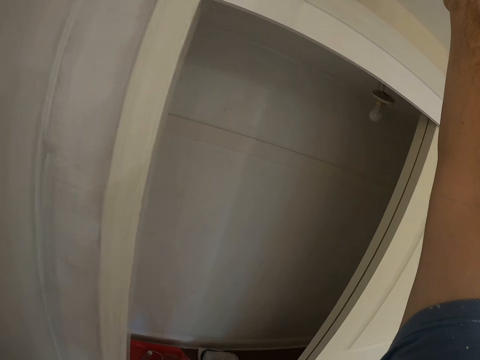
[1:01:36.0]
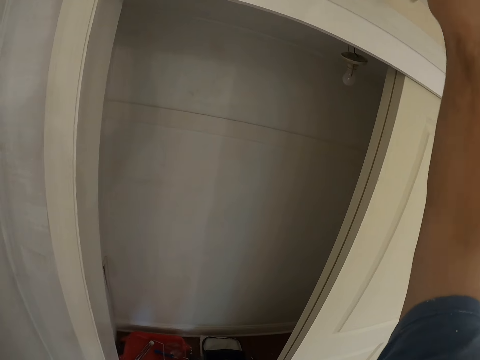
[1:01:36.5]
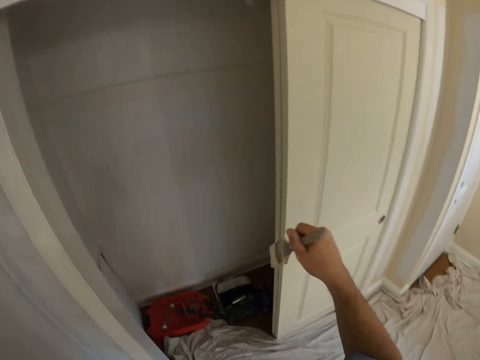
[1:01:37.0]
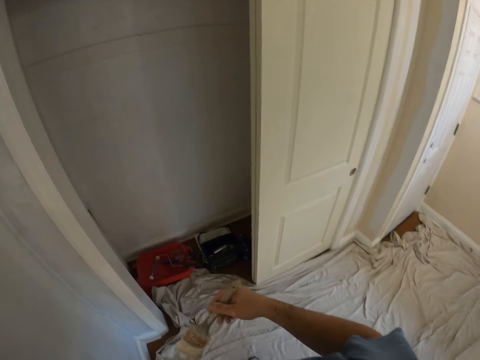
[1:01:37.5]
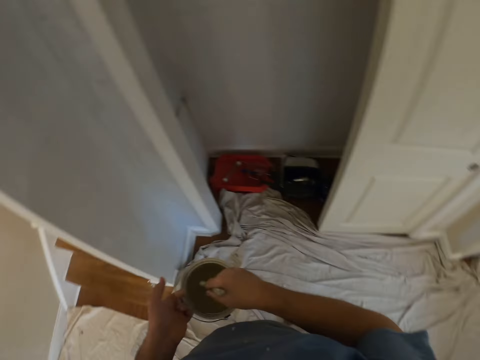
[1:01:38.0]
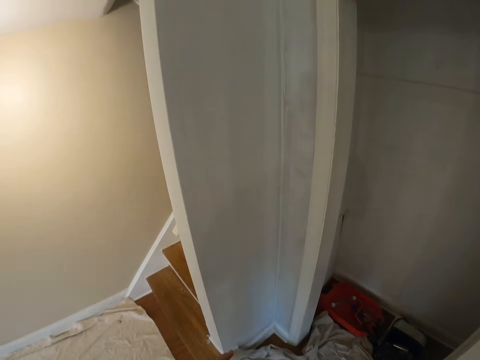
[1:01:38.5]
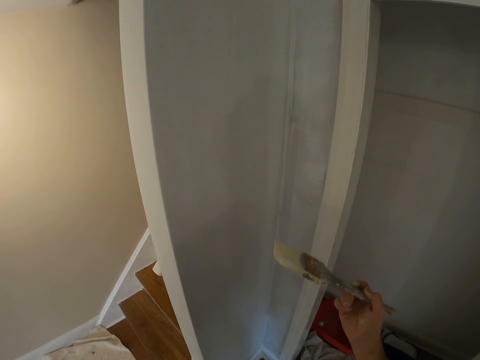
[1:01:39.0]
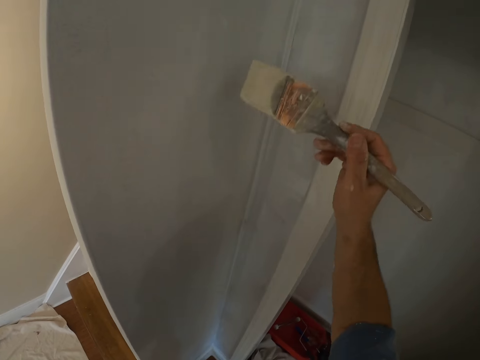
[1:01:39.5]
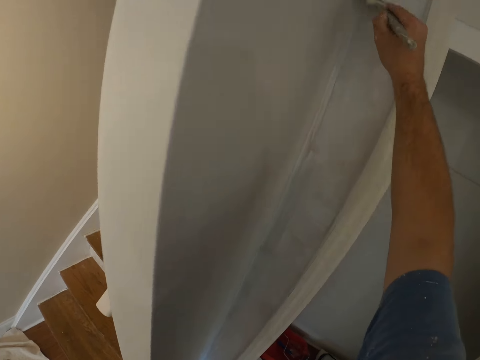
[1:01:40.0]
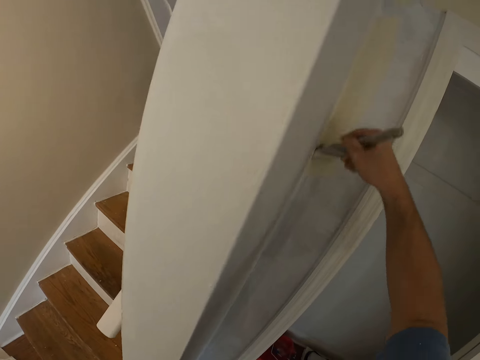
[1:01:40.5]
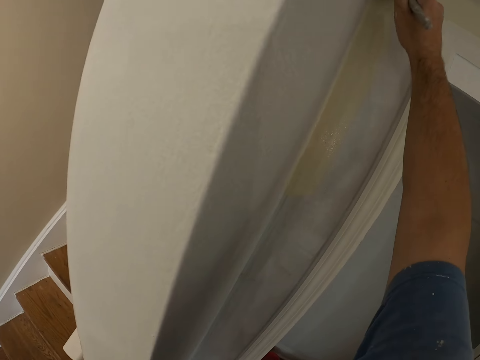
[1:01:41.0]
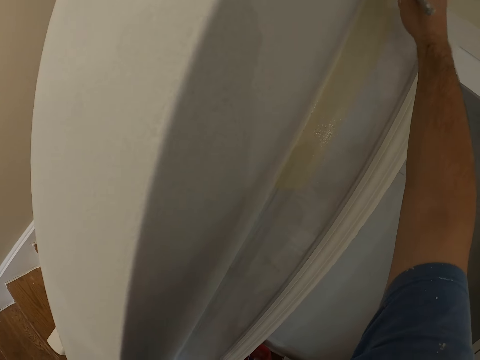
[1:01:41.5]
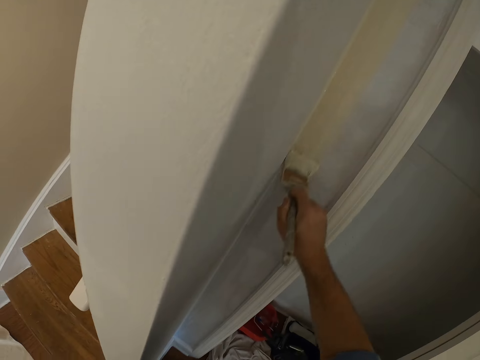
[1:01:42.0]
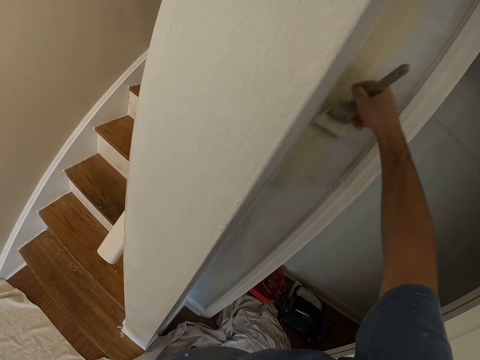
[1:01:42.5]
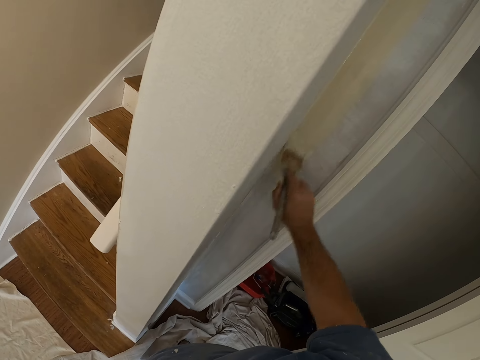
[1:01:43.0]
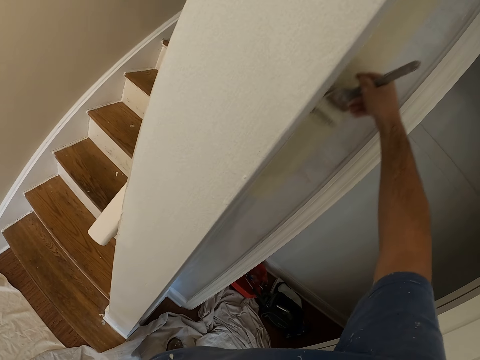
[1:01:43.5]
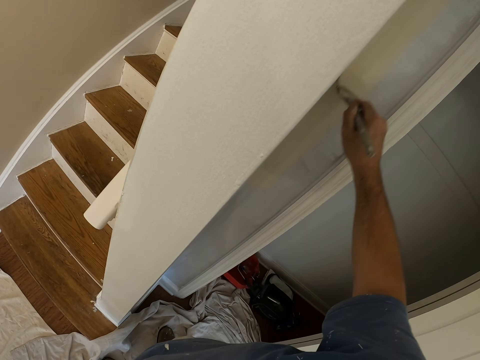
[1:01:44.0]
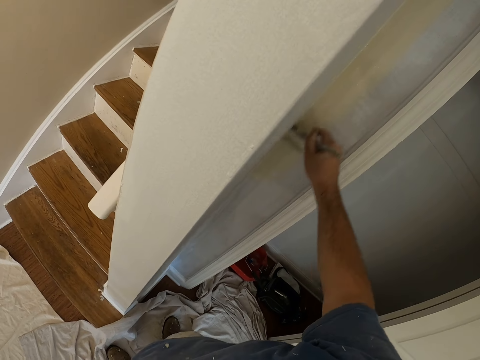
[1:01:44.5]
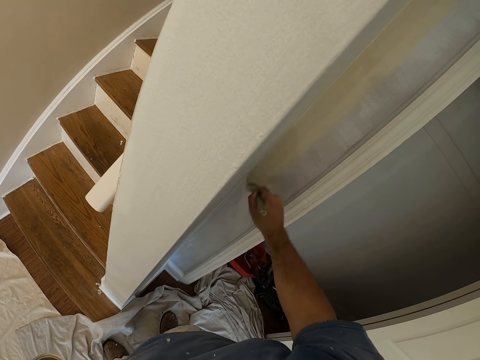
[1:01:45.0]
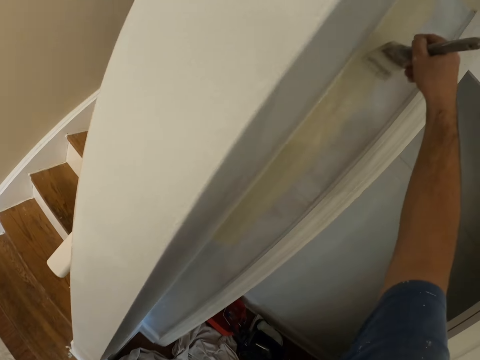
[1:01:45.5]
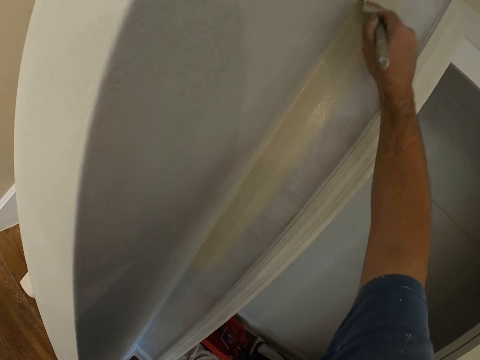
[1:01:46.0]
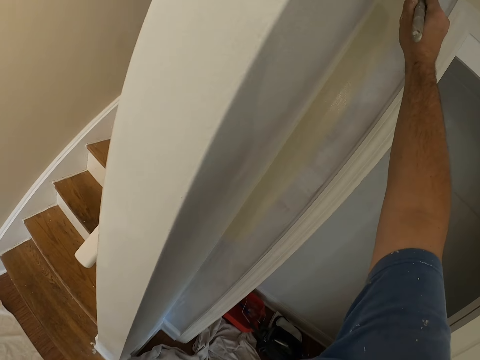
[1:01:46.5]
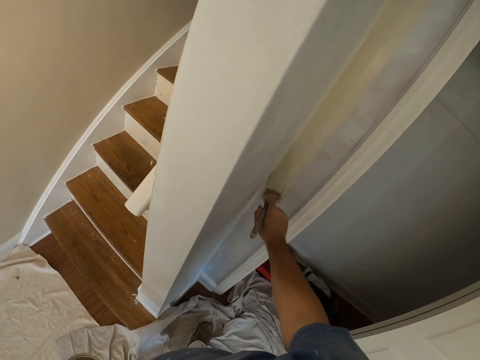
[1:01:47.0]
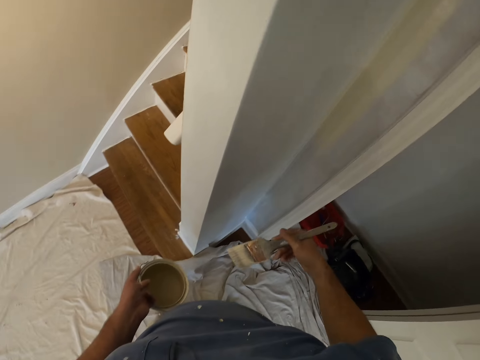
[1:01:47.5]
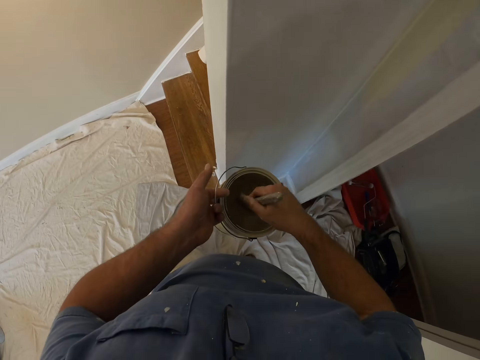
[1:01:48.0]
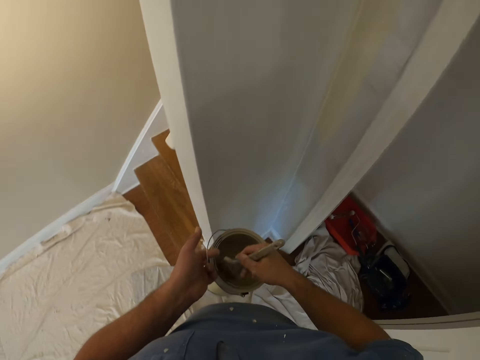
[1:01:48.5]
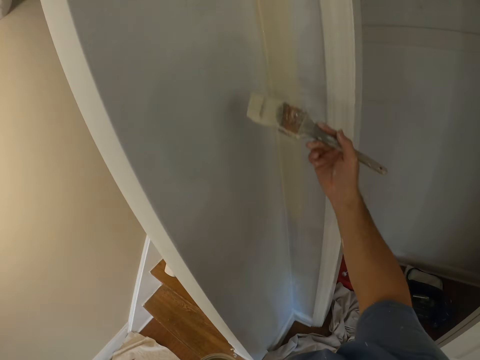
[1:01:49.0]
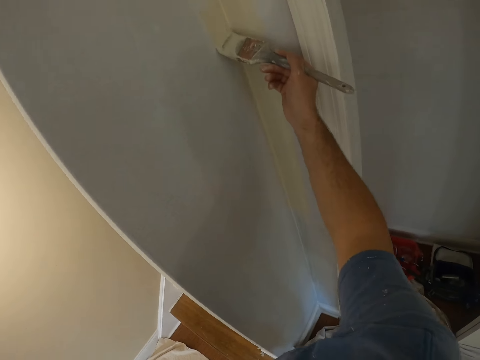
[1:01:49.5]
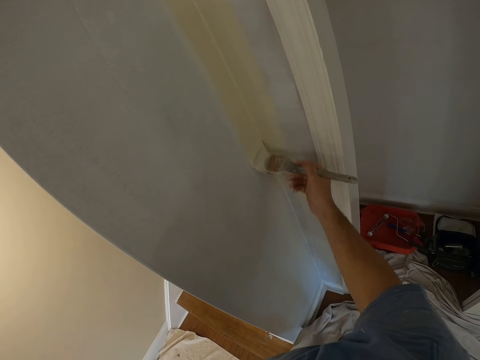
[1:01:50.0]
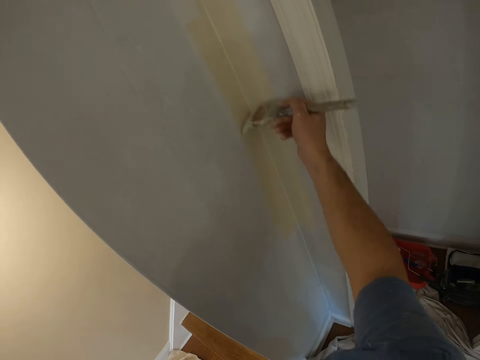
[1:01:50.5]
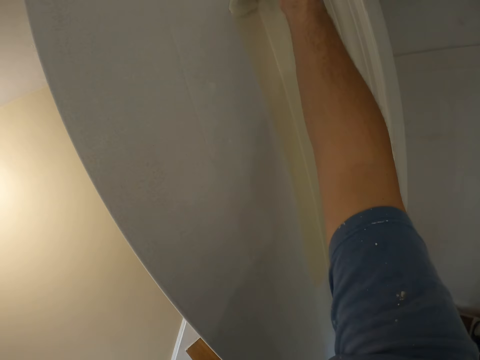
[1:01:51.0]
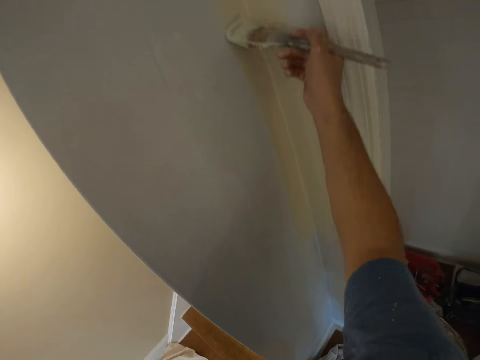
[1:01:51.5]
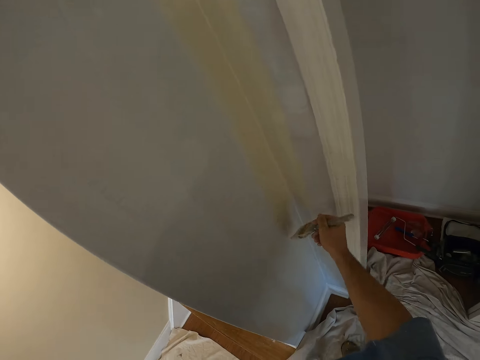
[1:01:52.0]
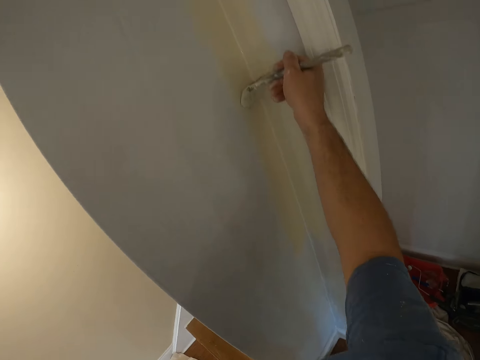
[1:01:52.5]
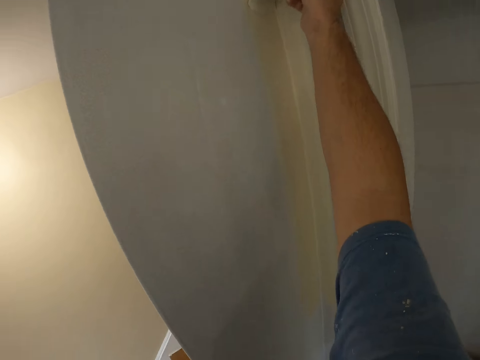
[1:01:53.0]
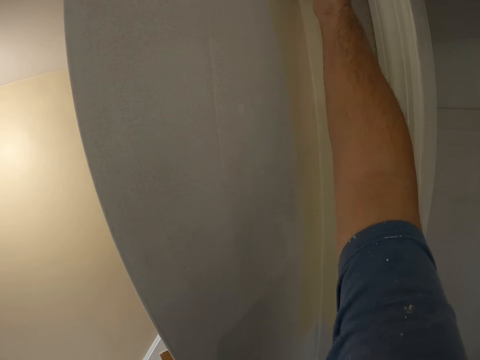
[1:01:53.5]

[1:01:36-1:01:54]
The camera wearer takes some paint from the paint can with the paint brush. They paint the wall with the paint brush. They take some paint from the paint can with the paint brush. They paint the wall with the paint brush.

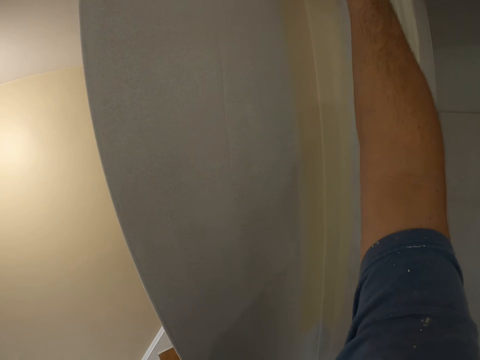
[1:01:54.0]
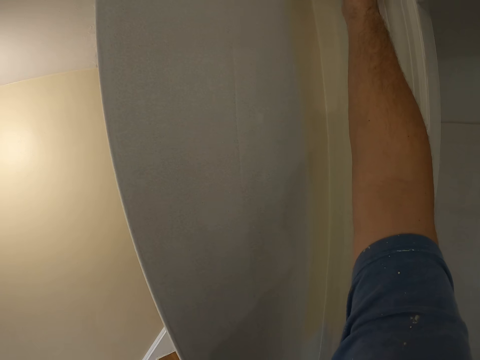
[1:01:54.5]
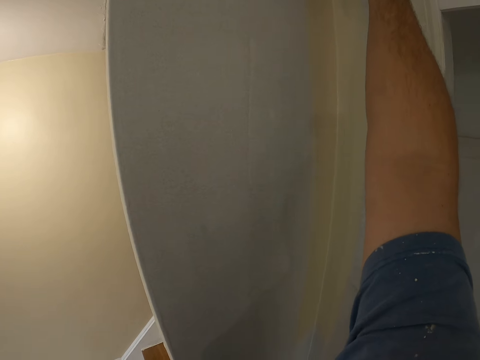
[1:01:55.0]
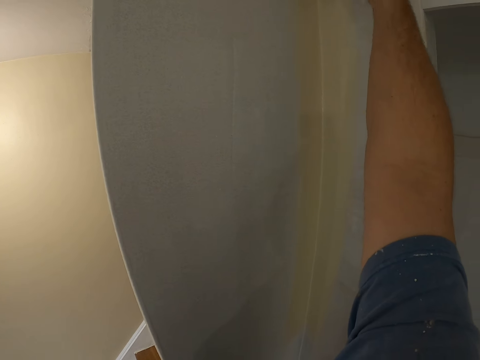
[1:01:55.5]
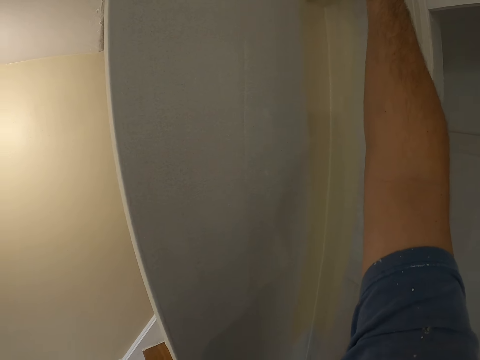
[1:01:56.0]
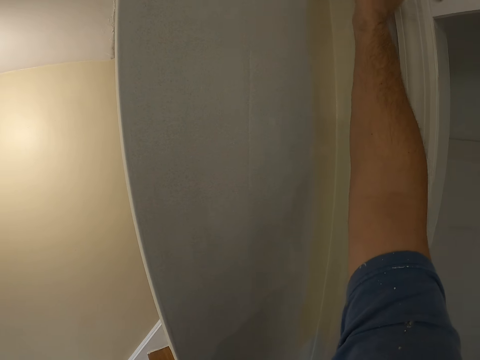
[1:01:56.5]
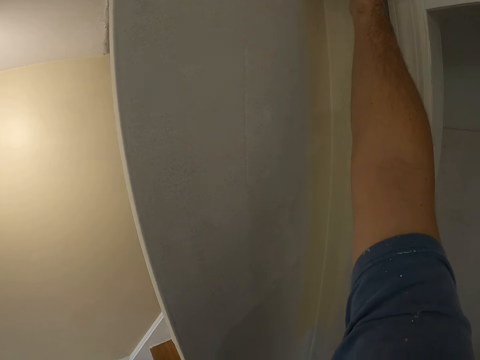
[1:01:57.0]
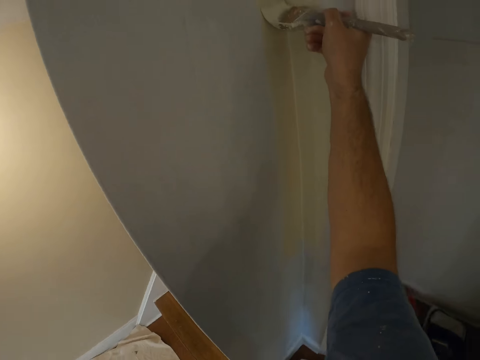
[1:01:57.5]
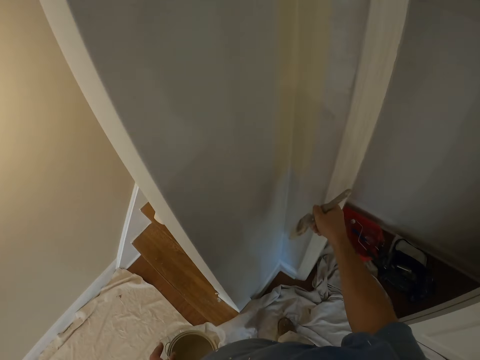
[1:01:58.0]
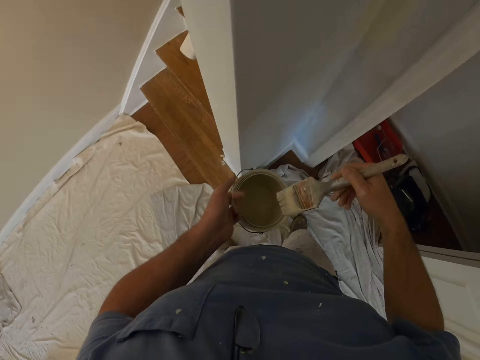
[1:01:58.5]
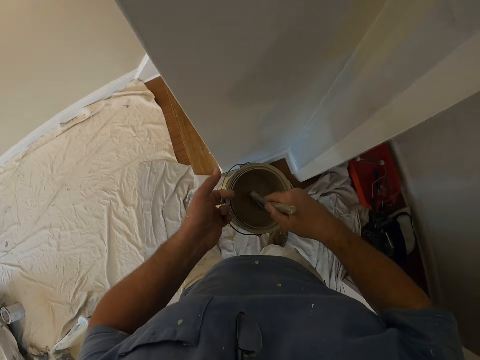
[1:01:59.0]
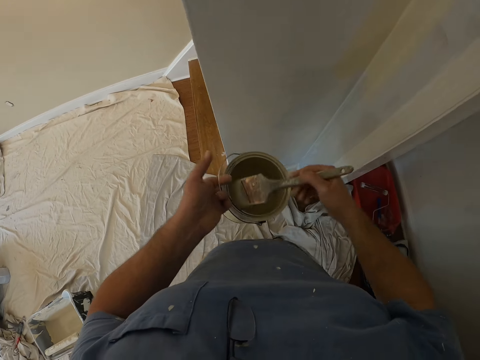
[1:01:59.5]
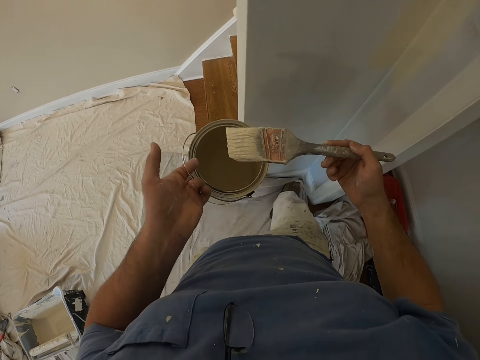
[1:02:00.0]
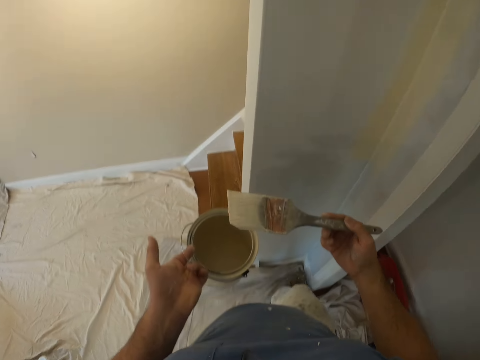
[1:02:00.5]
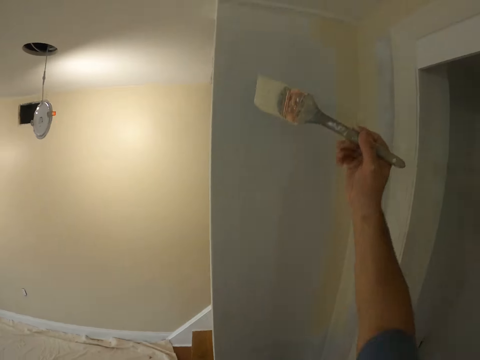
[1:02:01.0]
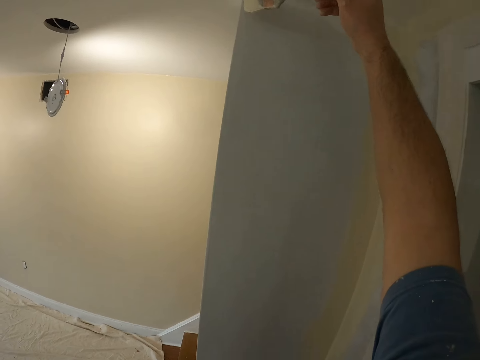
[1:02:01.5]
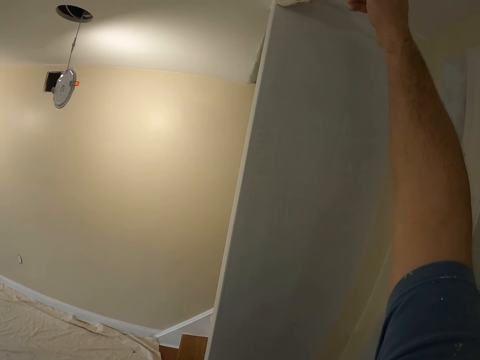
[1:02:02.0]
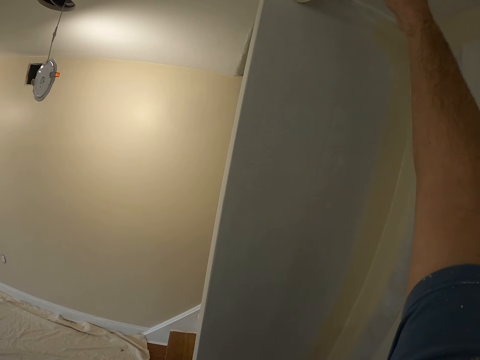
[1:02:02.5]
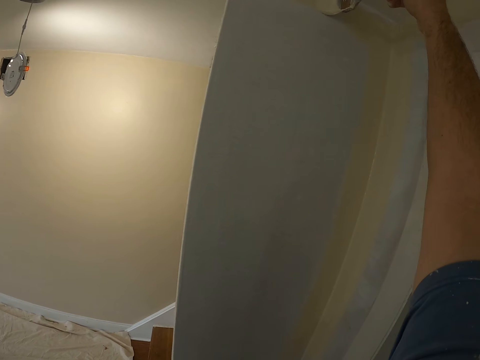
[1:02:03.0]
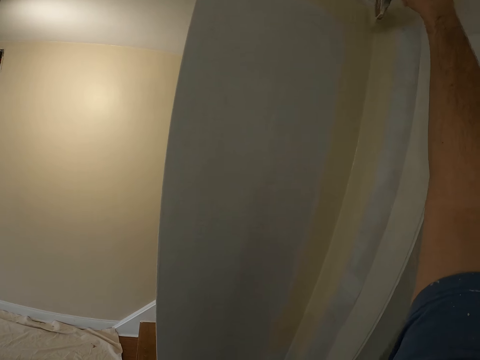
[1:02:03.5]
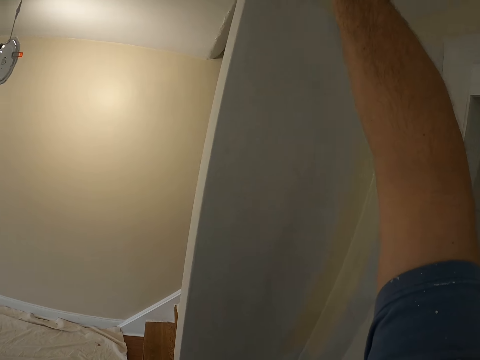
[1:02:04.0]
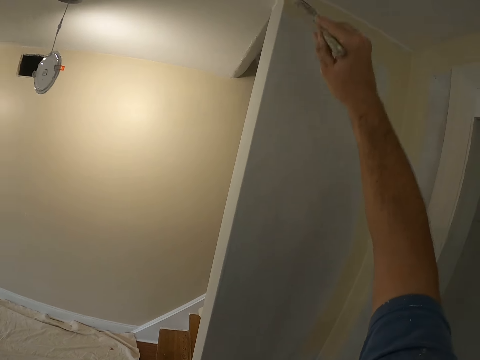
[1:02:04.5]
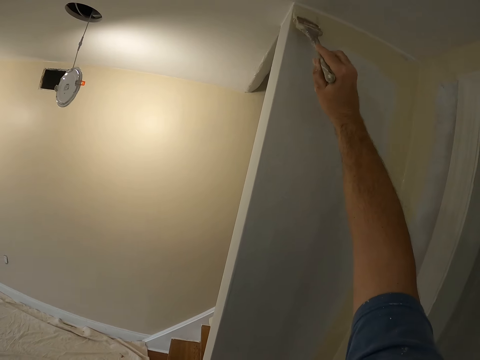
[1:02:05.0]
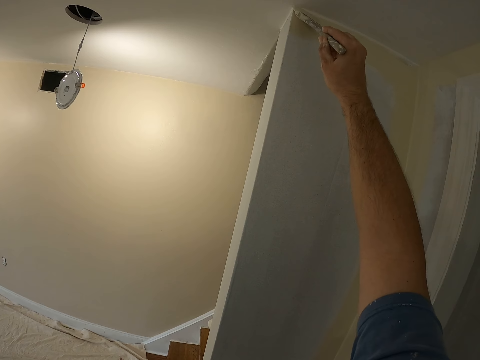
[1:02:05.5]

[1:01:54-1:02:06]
The camera wearer takes some paint from the paint can with the paint brush. They paint the wall with the paint brush.
